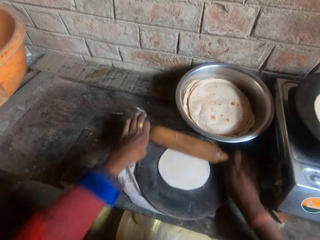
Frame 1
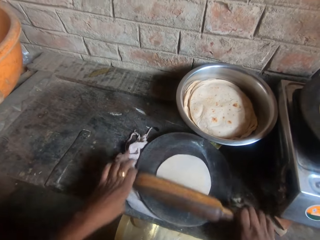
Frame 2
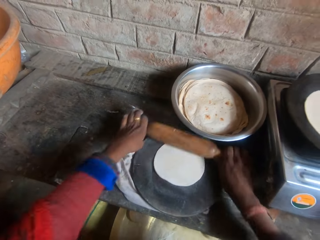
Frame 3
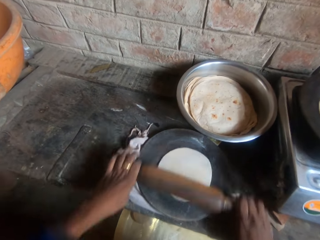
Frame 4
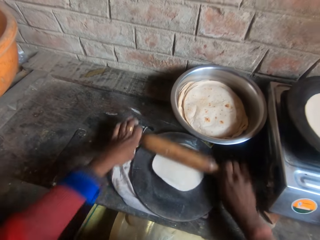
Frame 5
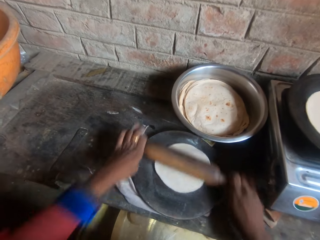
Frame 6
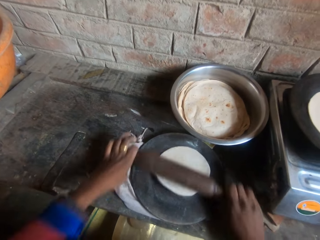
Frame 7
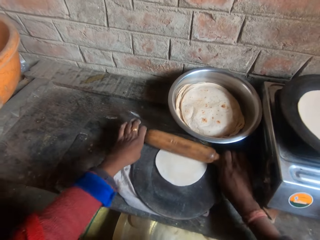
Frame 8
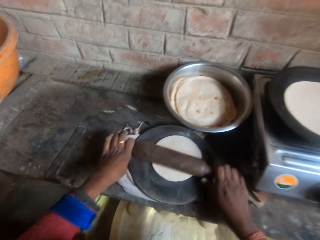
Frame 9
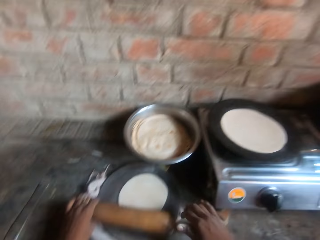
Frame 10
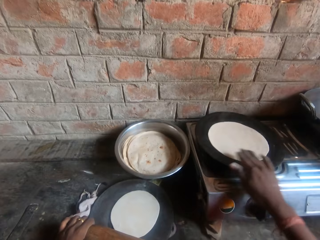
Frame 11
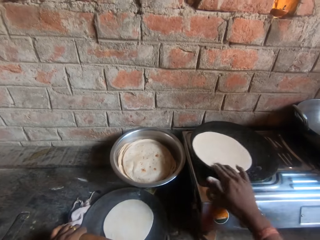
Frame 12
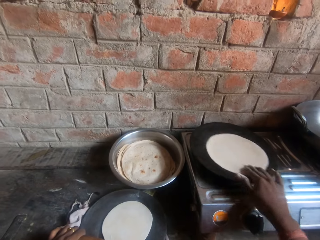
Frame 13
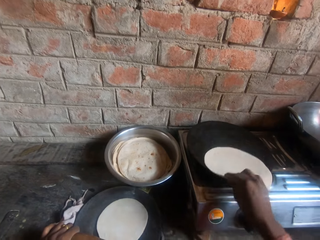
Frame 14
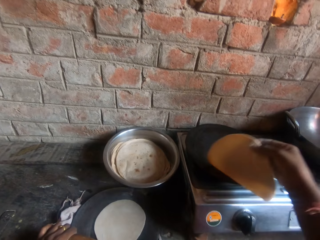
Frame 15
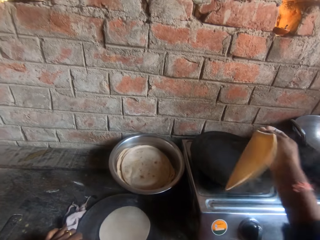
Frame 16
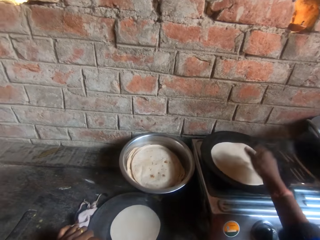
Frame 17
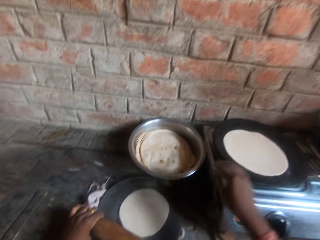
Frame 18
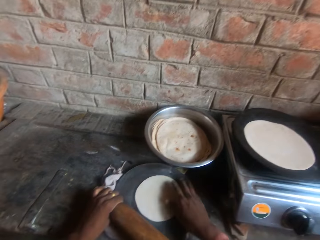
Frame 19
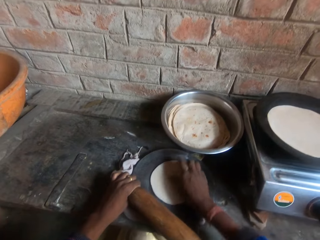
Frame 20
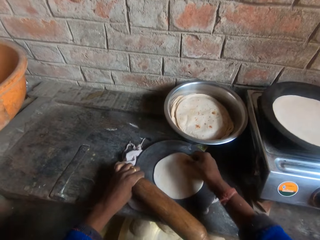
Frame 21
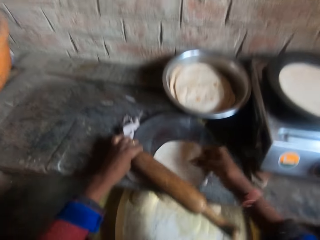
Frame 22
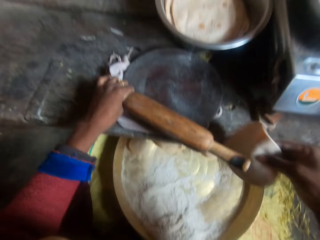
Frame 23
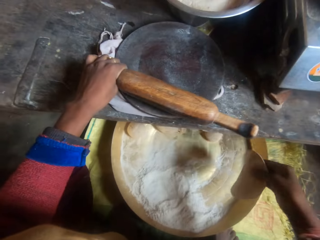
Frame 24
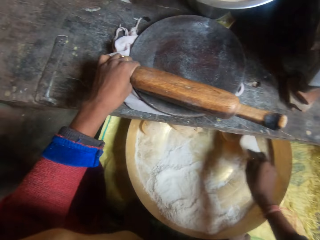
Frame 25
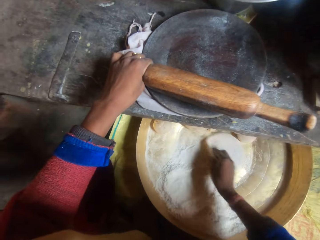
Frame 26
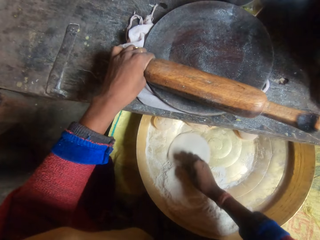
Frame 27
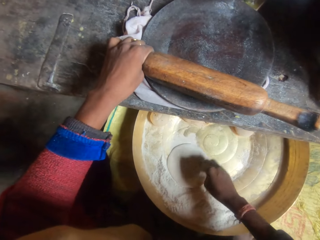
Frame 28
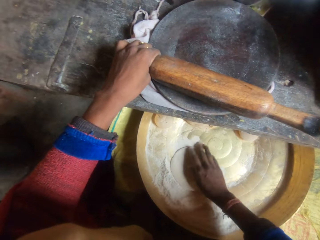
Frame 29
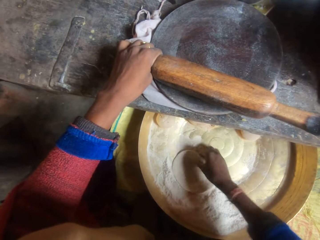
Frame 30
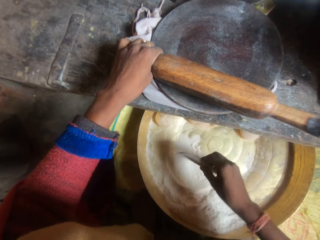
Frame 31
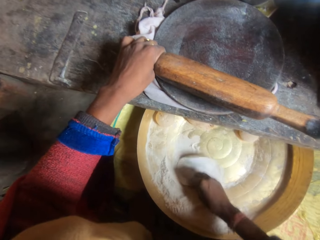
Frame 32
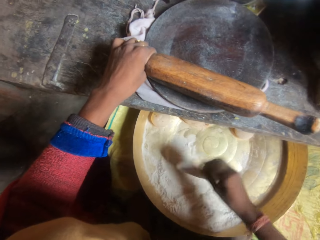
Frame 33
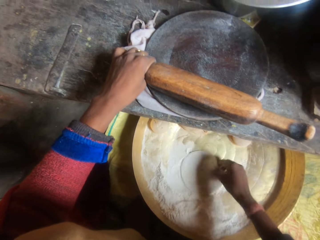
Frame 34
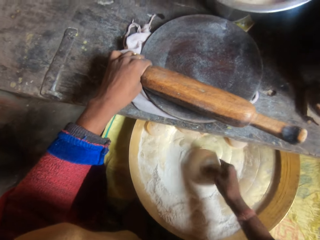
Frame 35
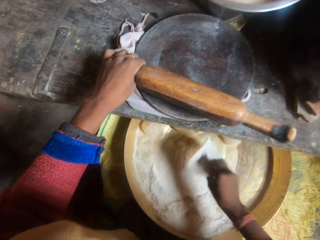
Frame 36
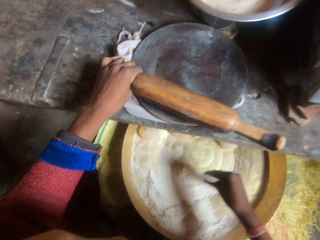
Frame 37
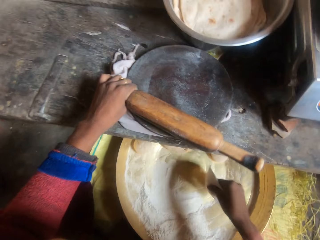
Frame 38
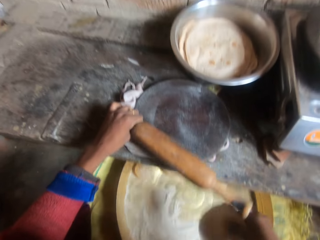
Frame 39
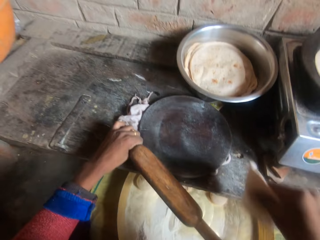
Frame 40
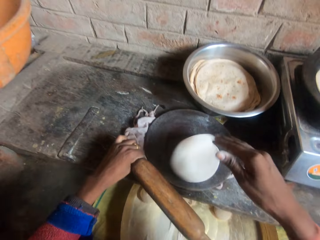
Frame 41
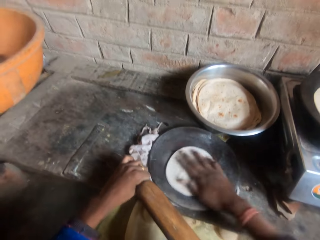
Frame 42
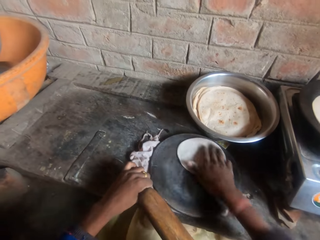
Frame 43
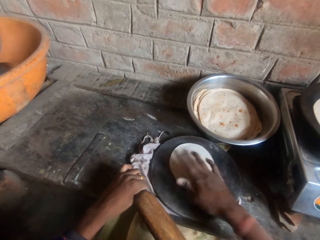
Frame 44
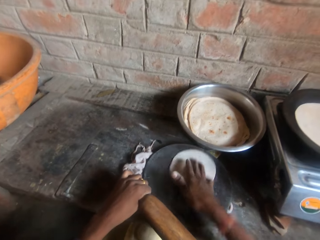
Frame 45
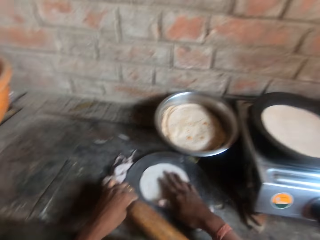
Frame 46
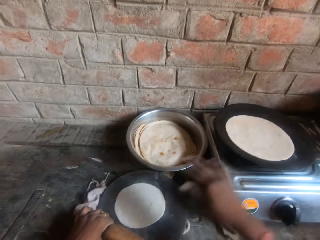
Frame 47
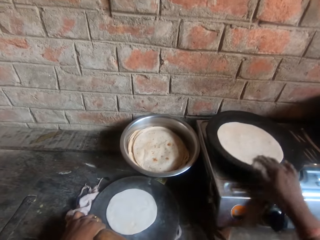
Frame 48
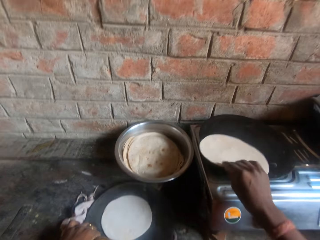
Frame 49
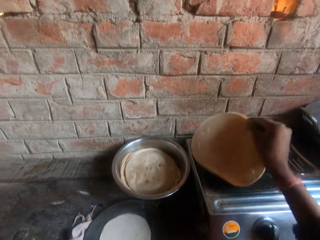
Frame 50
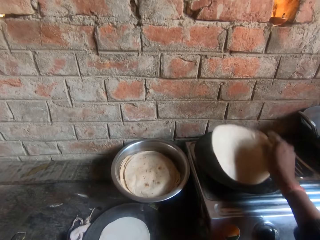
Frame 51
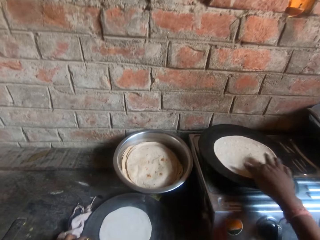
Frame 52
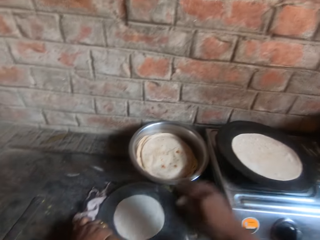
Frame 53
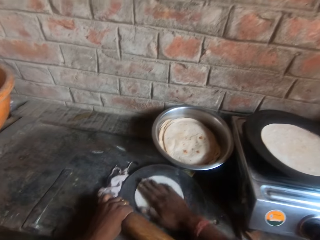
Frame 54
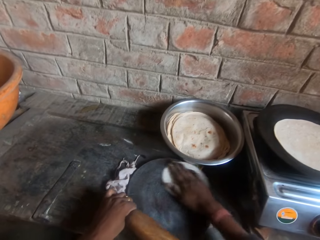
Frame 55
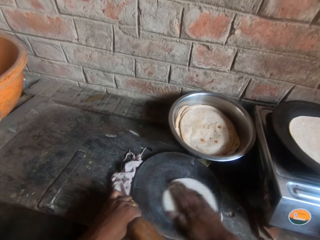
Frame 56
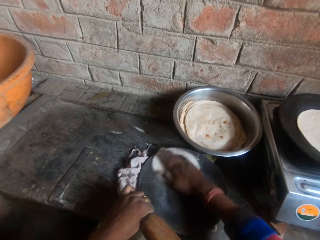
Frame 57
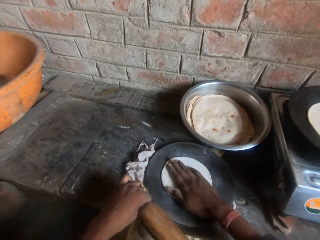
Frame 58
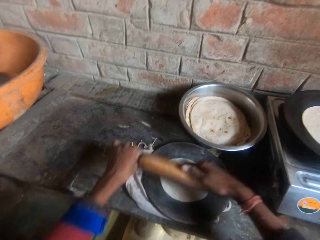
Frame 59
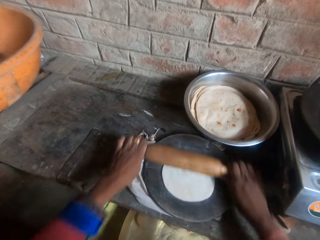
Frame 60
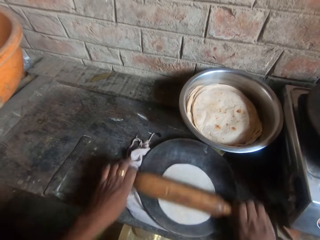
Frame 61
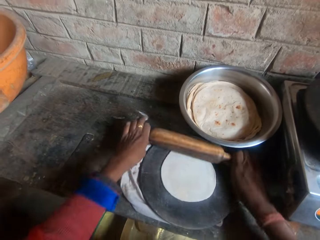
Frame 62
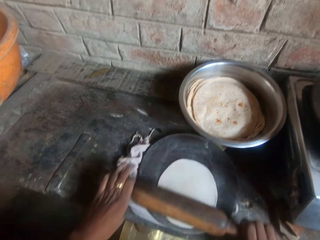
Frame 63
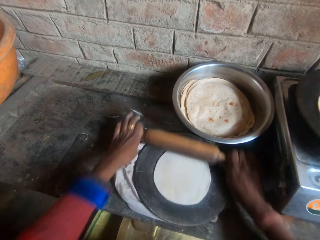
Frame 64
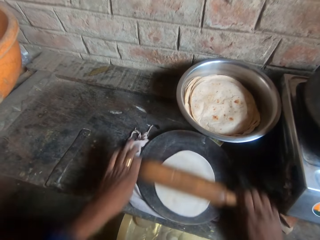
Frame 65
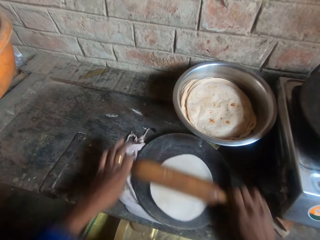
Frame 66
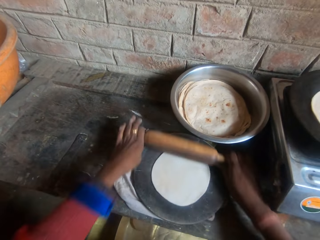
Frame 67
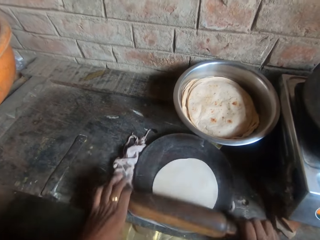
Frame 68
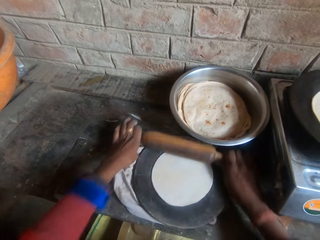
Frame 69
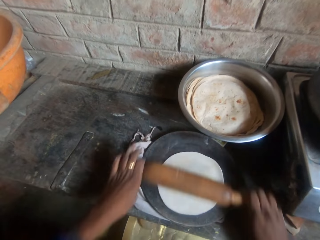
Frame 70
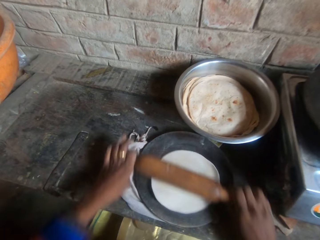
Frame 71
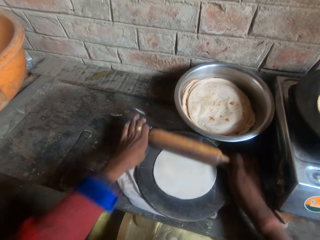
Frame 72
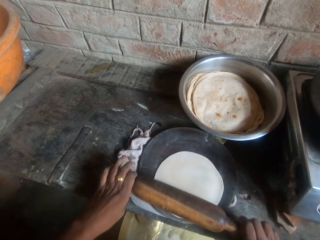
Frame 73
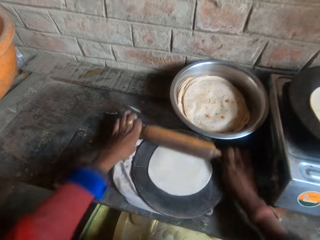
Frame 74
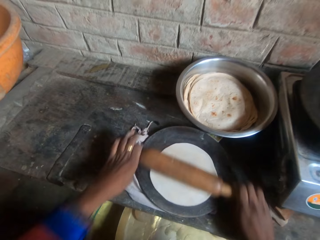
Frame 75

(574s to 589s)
The camera wearer flips the roti on the griddle. They move the dough from the board to the bucket. They hold the kneading stick. They roll the dough in wheat flour inside the bucket. They drop the dough on the board, flip the roti on the griddle, and knead the dough on the board with a rolling pin. They hold the kneading stick.

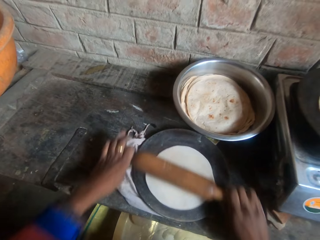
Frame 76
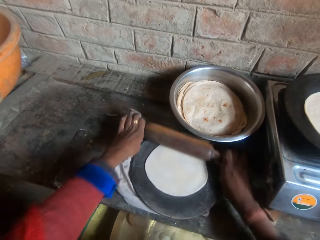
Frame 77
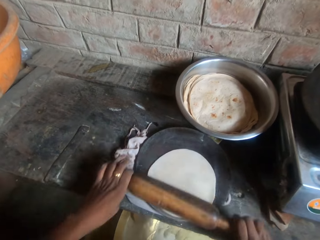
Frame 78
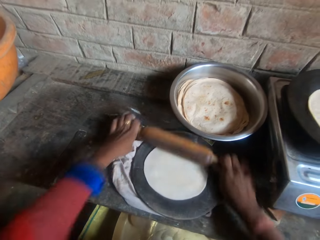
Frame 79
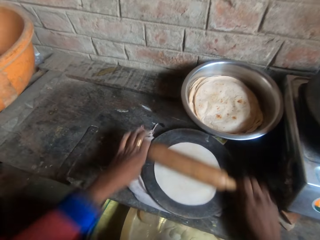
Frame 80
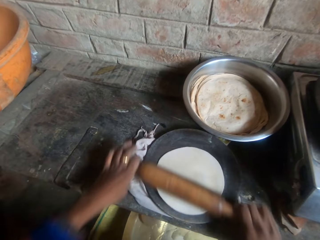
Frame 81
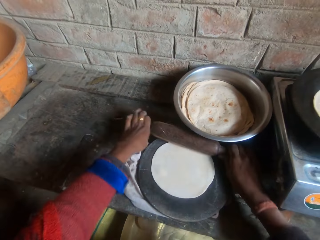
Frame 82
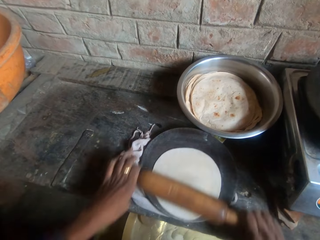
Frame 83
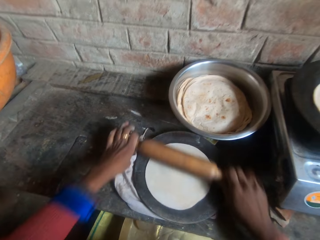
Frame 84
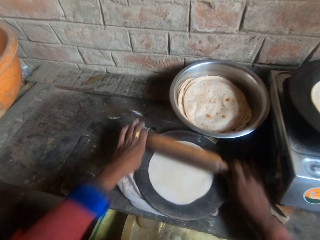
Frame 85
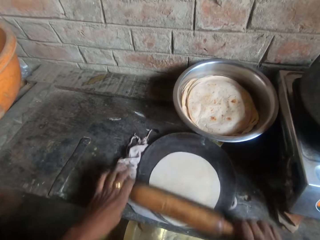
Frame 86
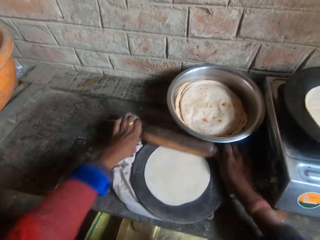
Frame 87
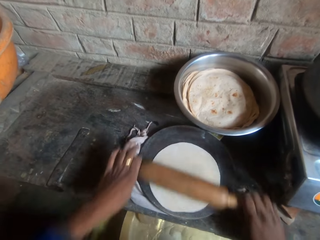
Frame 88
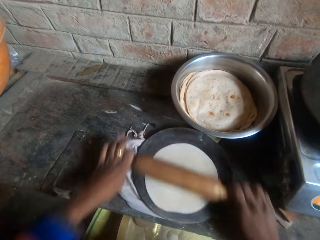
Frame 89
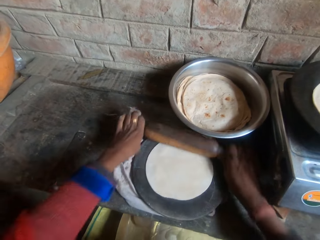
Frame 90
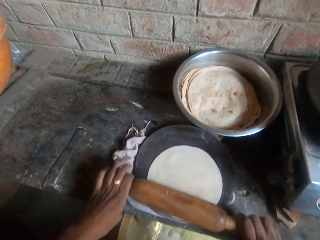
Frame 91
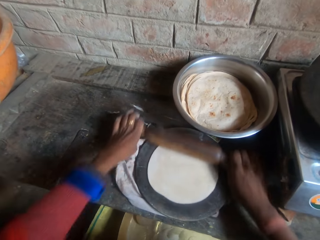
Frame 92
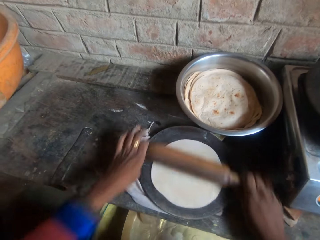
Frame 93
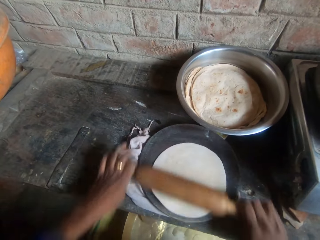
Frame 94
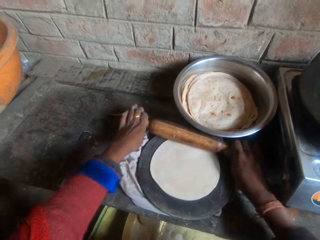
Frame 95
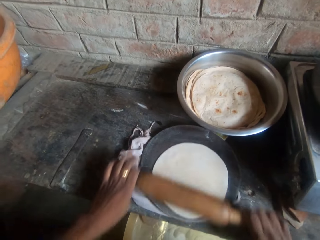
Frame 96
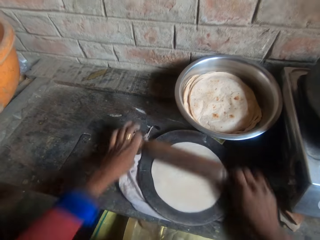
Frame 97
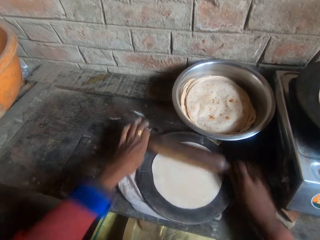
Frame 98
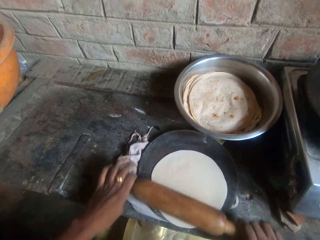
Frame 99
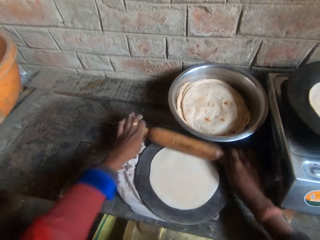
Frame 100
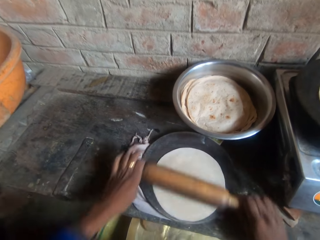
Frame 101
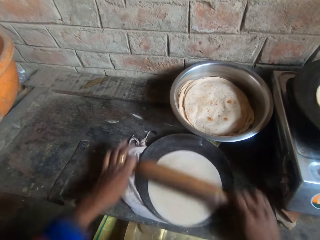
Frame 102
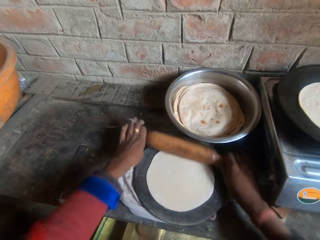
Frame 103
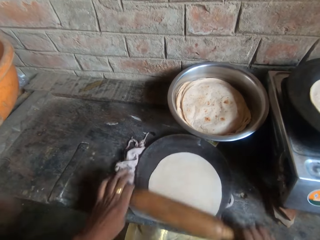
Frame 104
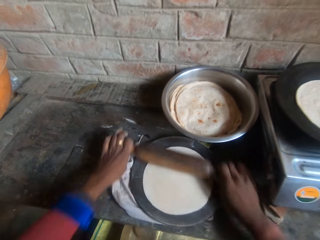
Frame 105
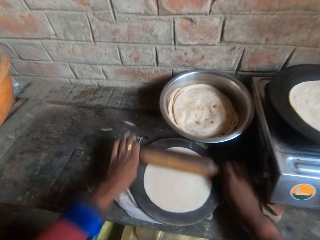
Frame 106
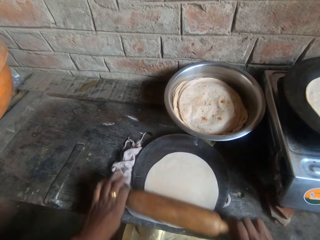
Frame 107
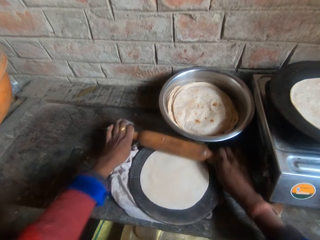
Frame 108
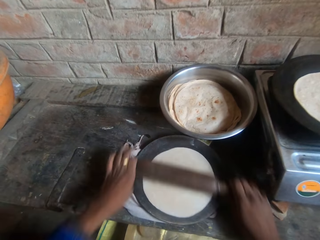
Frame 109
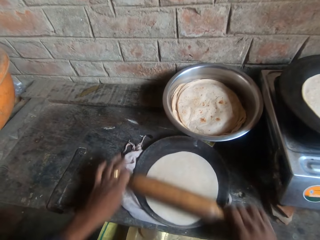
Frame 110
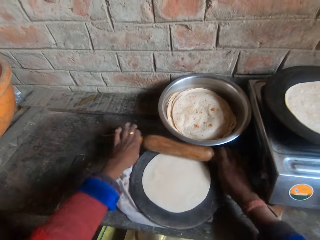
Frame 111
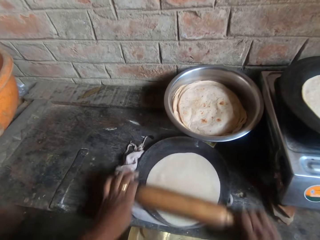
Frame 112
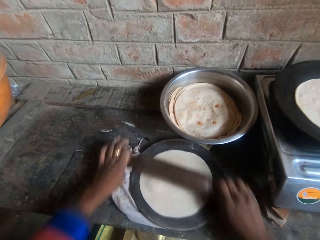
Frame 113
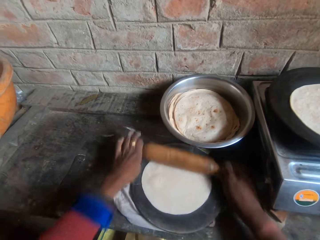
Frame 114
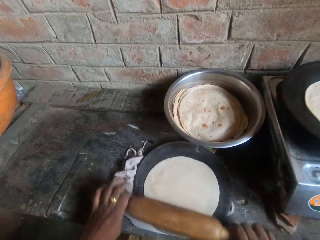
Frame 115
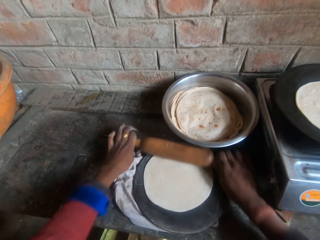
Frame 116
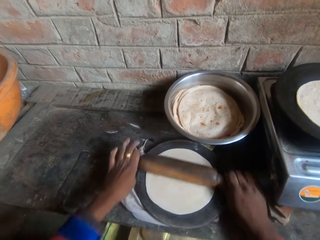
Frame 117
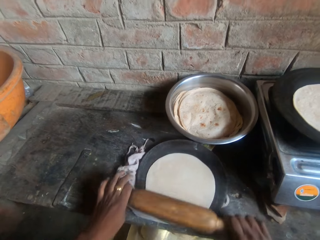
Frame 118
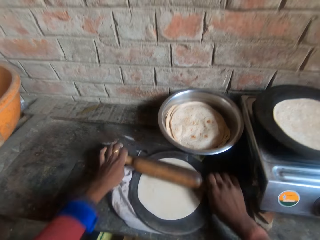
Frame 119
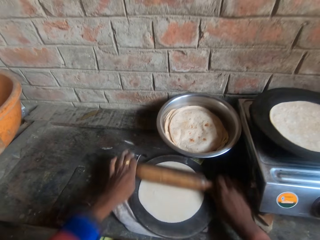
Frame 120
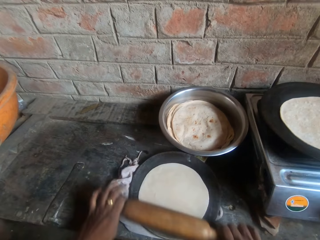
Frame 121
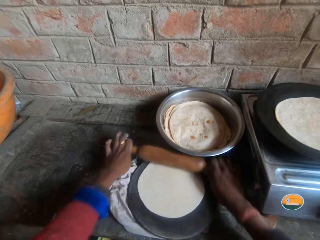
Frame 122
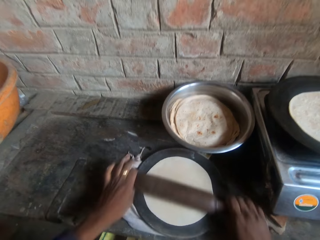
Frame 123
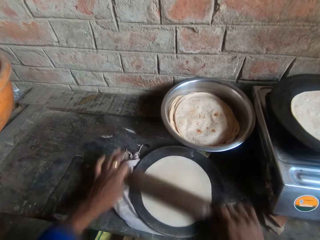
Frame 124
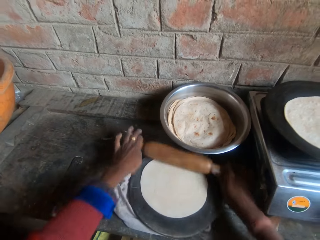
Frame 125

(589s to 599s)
The camera wearer kneads the dough. They hold the kneading stick.
